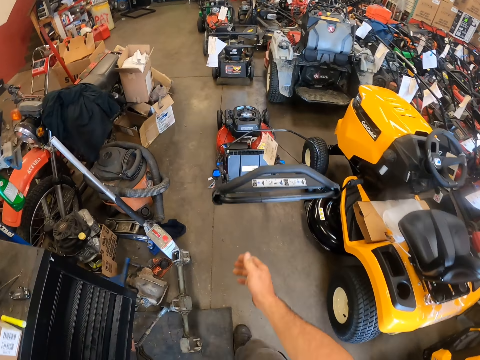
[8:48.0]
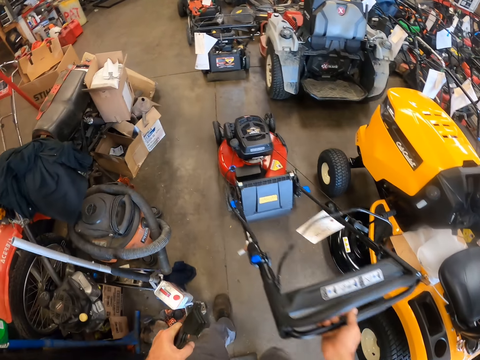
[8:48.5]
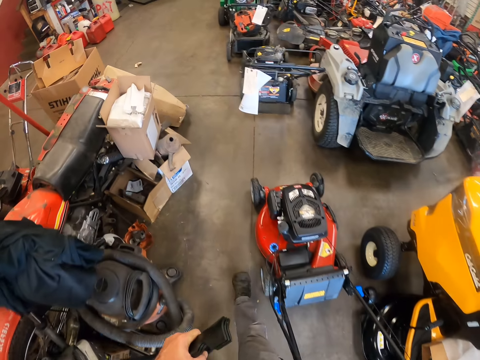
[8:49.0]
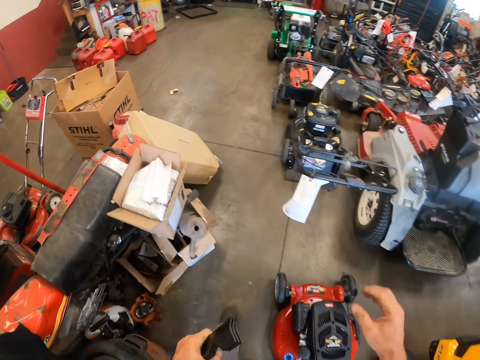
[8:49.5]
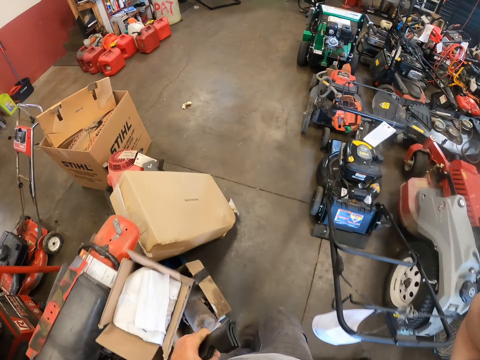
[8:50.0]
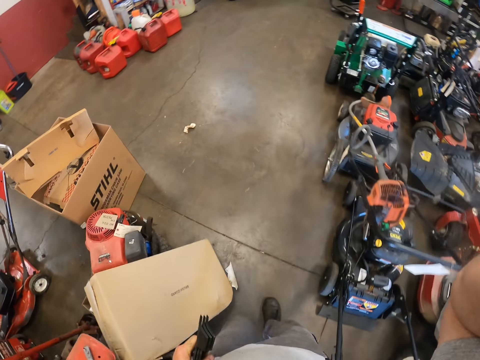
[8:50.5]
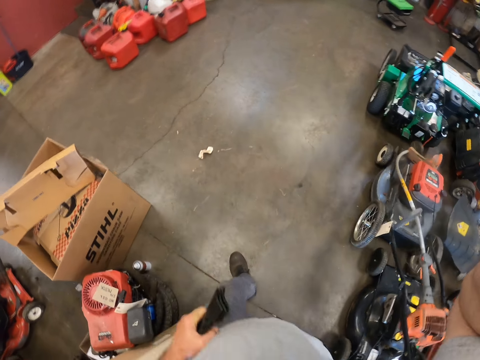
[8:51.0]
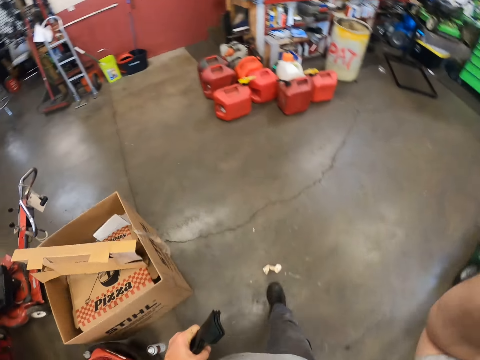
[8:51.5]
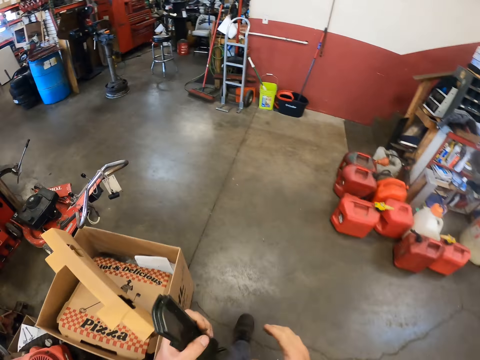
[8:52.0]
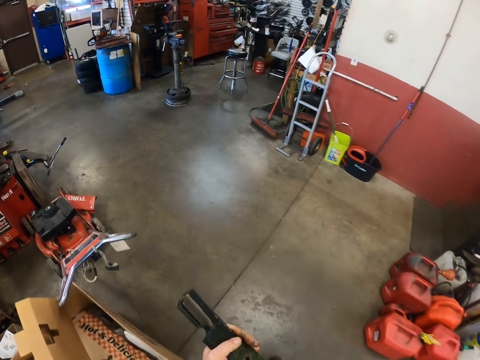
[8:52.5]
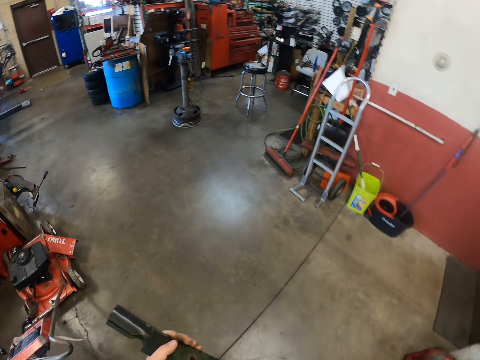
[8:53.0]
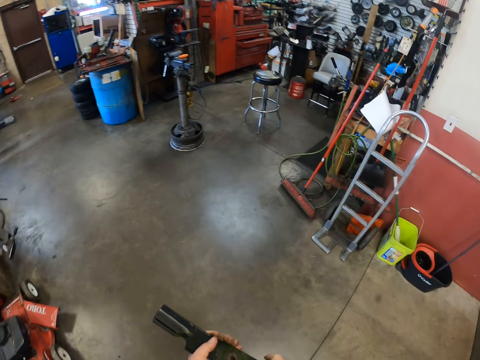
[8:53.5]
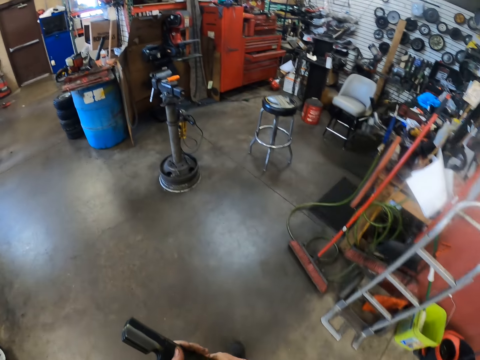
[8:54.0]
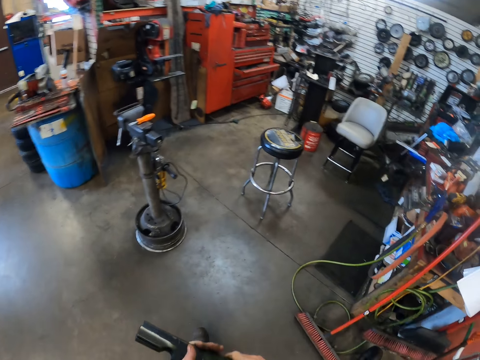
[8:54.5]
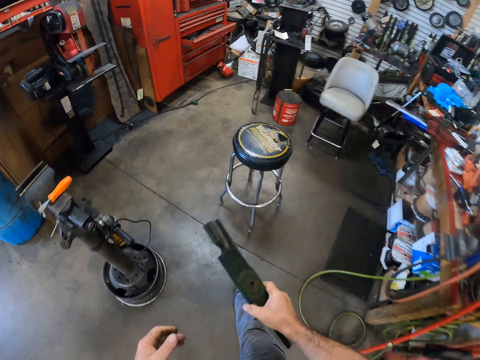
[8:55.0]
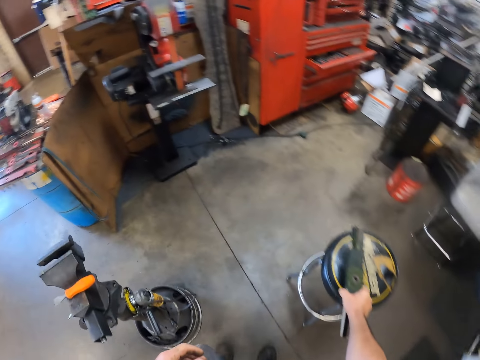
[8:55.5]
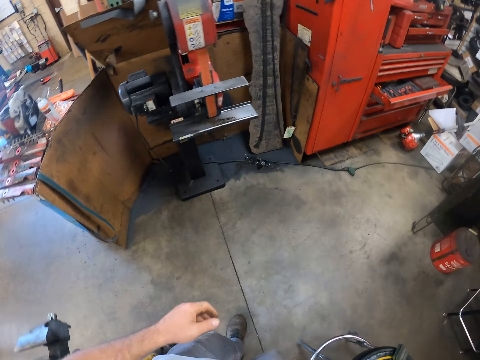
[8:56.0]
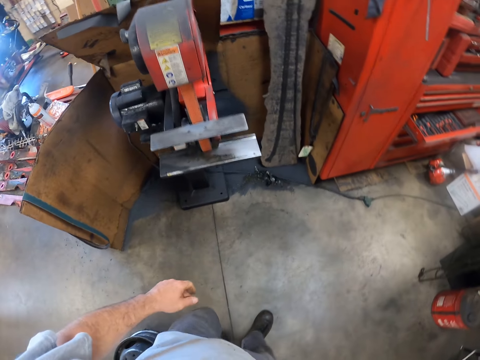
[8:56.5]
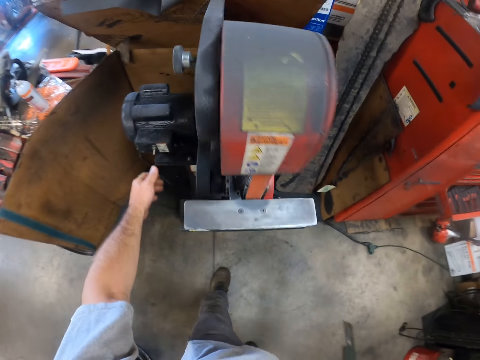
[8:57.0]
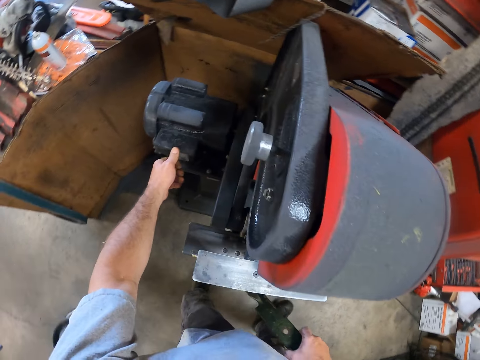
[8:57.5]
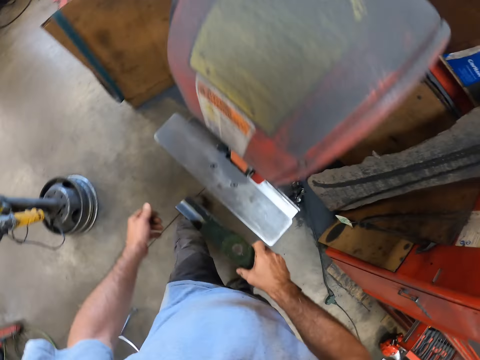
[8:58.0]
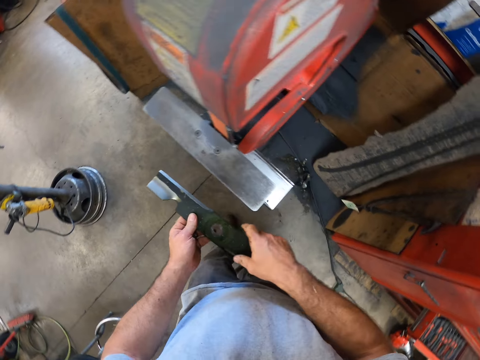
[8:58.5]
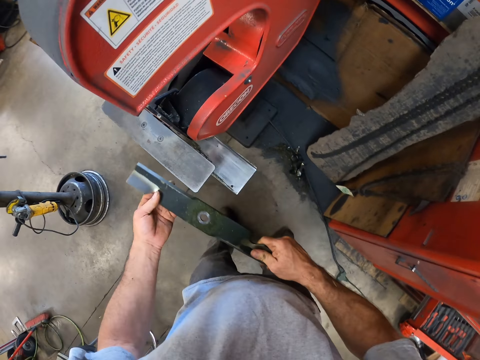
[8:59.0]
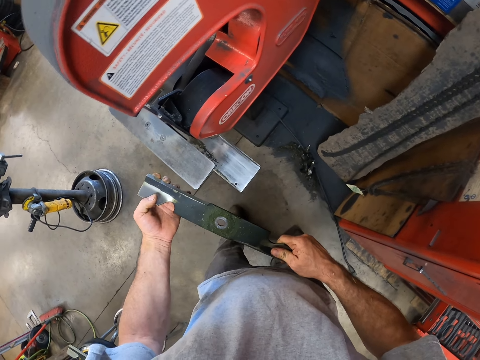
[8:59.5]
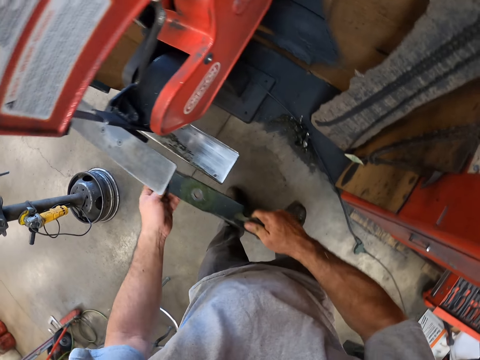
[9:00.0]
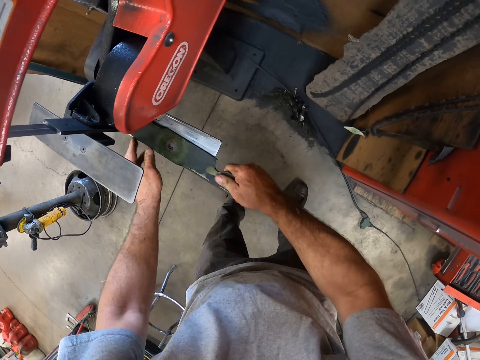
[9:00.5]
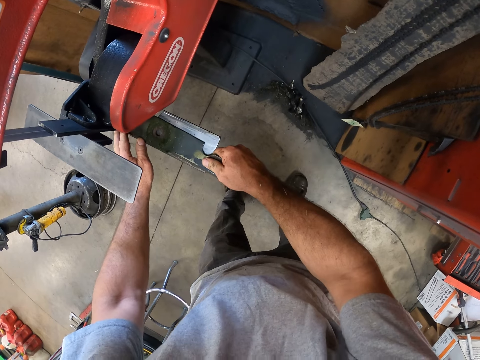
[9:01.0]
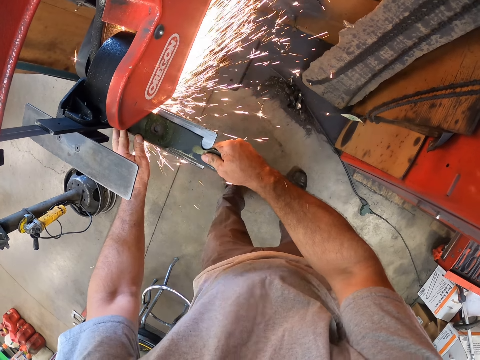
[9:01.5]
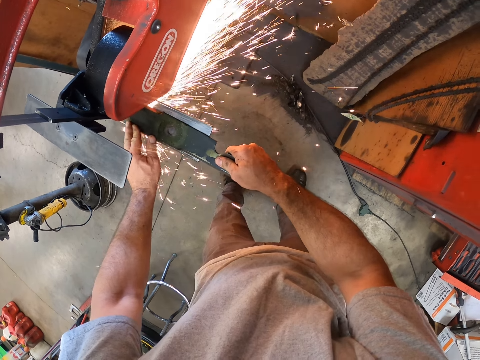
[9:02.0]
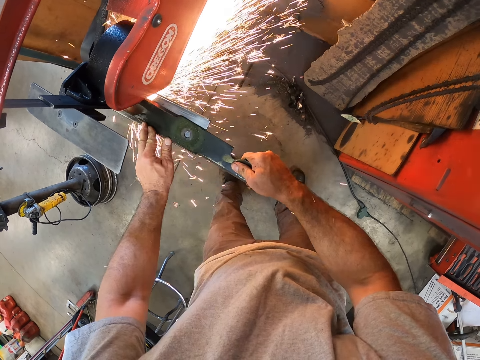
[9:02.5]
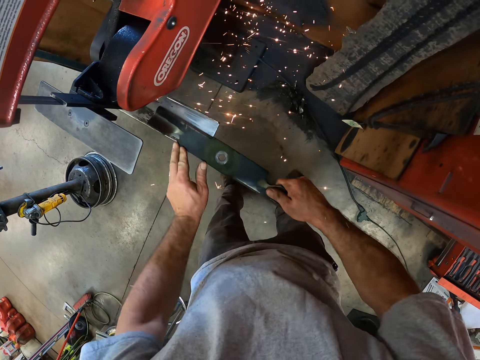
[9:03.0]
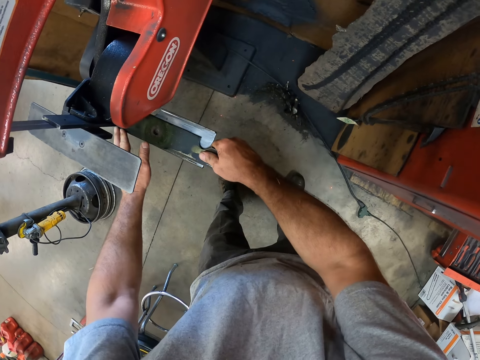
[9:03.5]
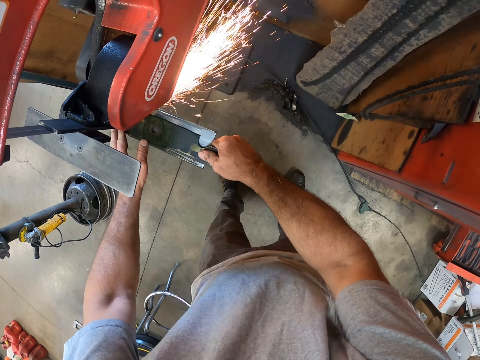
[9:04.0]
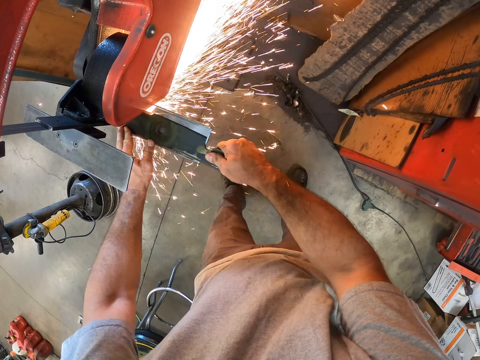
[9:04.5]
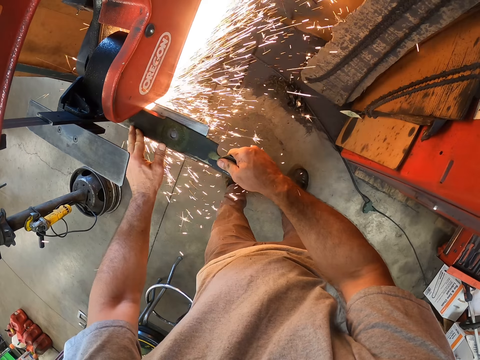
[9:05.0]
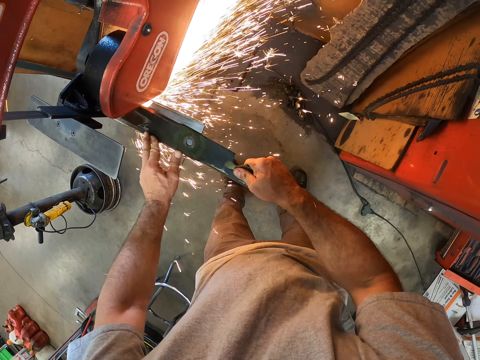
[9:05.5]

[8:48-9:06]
The camera wearer moves a lawn mower sideways. He holds the handle of the lawn mower with his right hand. He walks into the workshop. He walks around. He scratches his head. He walks around. He touches the camera on his head with his right hand. He places some of the blades in his hand on a stool. He walks around. He walks towards a grinder machine. He turns on the electric blade sharpener. He looks at the blade. He holds the blade with both hands. He puts the blade on the electric blade sharpener. He sharpens the blade at the down part of the grinder machine.

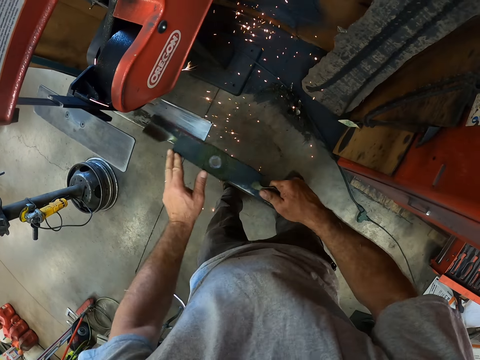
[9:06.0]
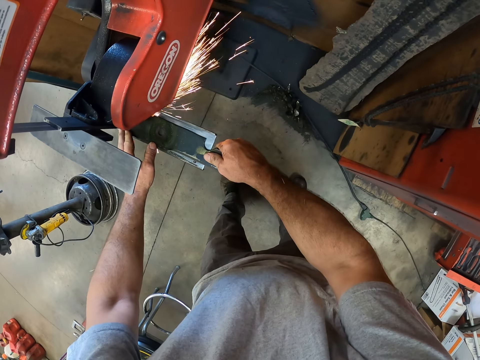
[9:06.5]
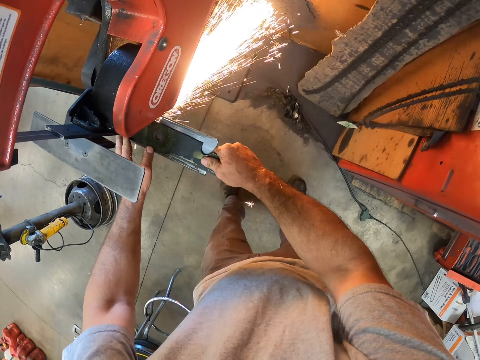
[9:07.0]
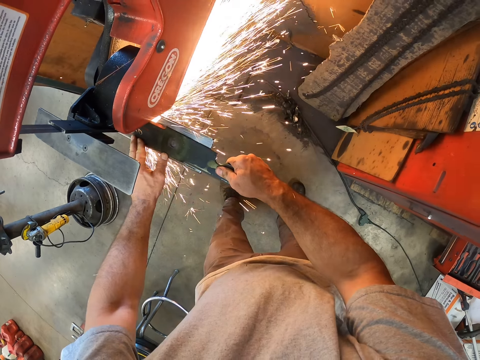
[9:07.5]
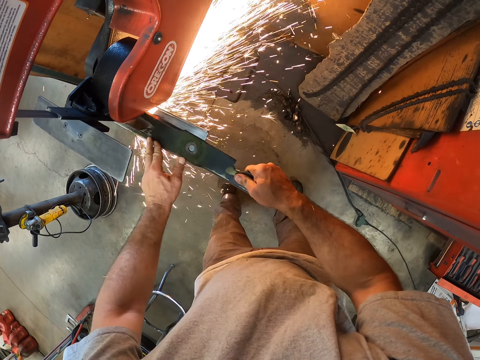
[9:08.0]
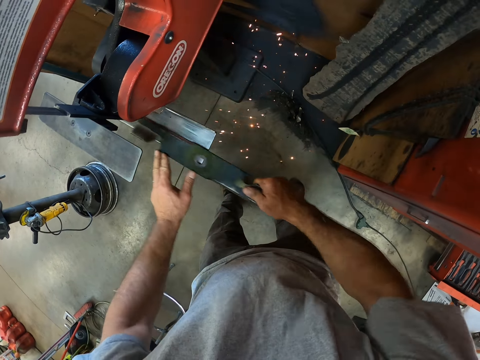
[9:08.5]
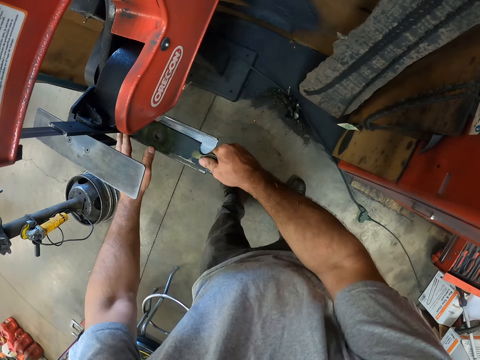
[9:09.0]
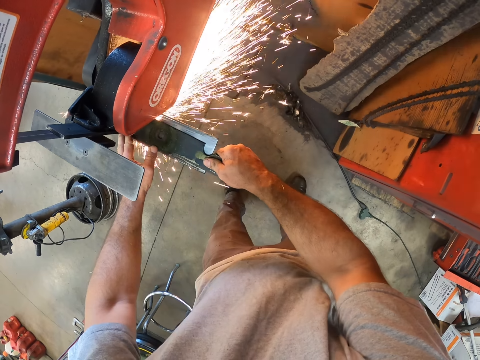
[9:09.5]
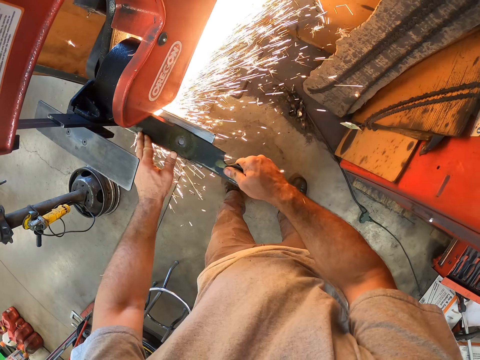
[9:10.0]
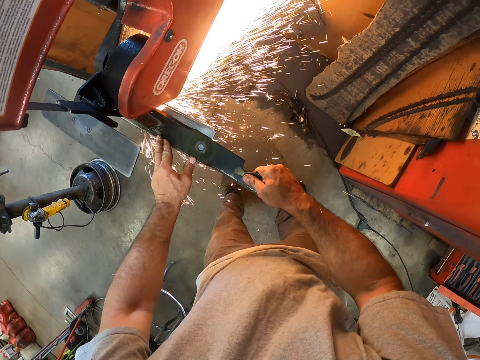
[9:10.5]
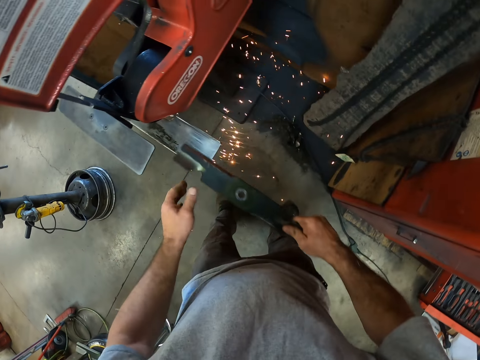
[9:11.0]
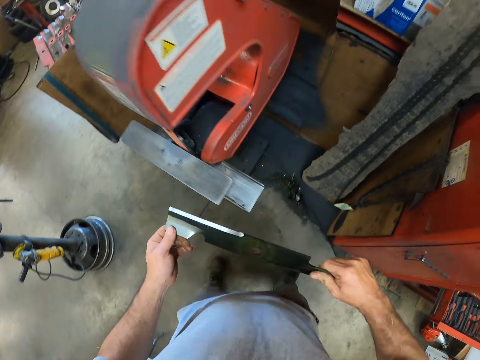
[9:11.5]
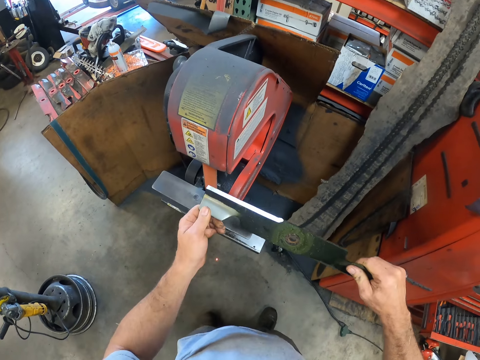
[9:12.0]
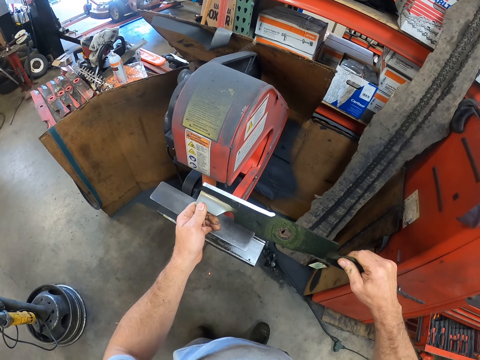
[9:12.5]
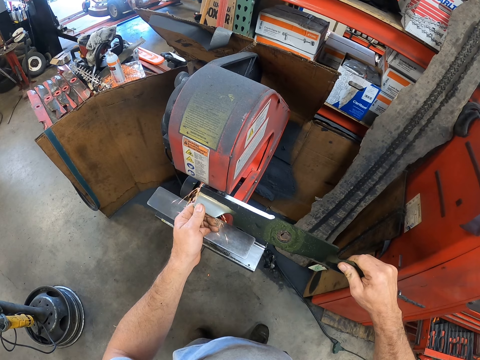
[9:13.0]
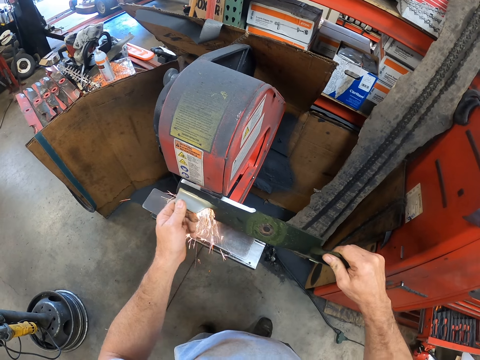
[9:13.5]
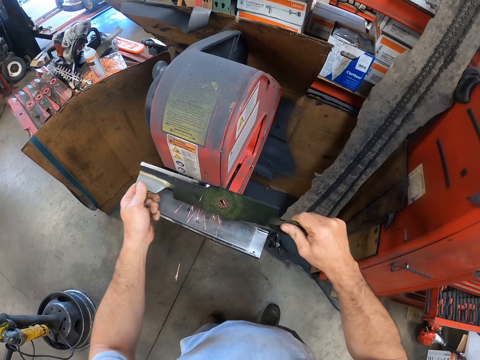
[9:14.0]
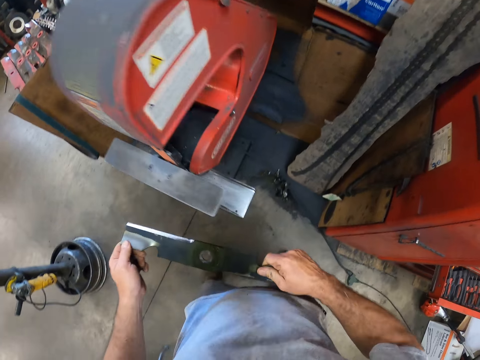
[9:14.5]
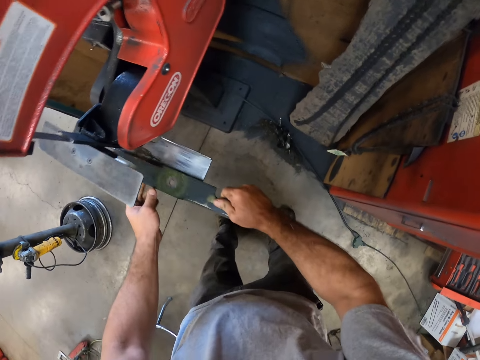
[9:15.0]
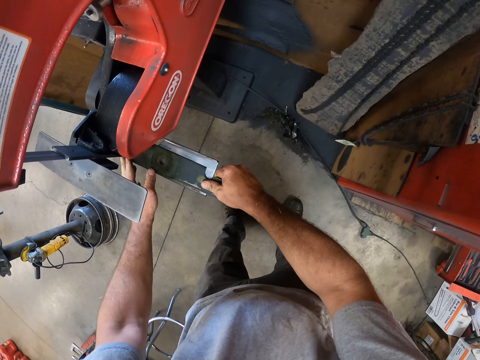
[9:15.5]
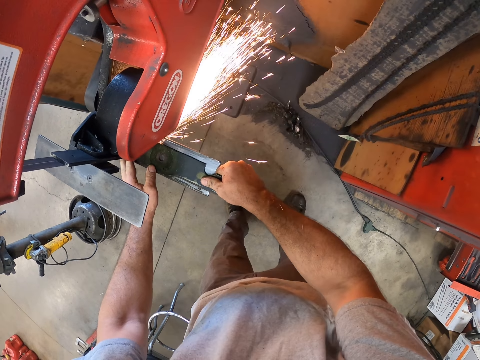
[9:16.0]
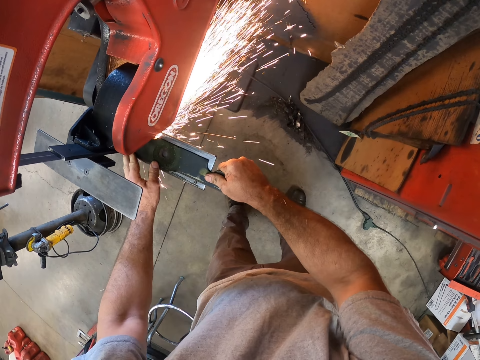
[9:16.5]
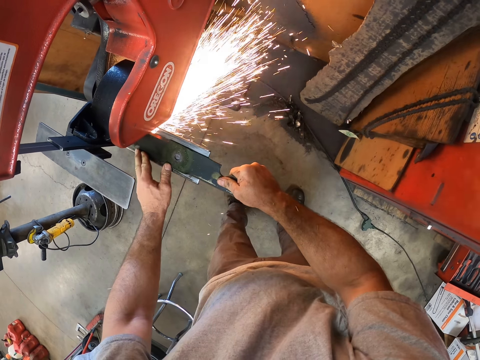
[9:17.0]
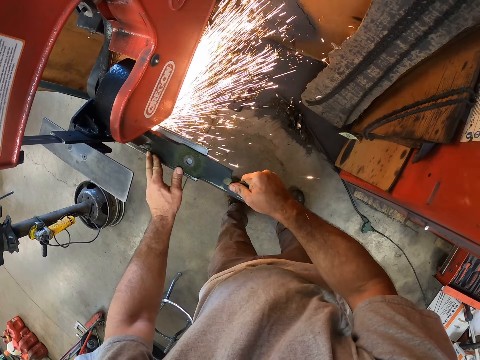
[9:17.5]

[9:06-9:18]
The camera wearer looks at the blade. They lift the blade upwards. They sharpen the blade with another part of the grinder machine. They lower the blade. They put a metal into the machine. They sharpen the knife in the coarse slot of the sharpening machine.
